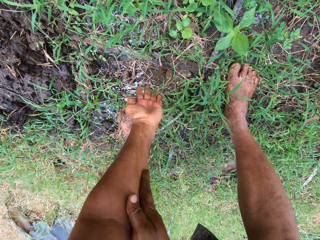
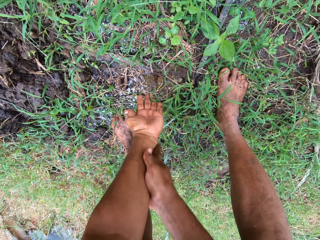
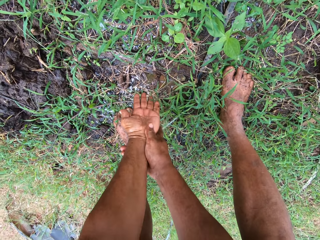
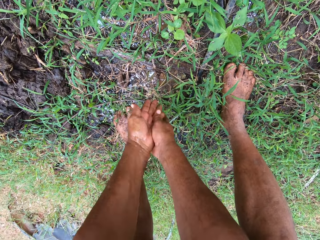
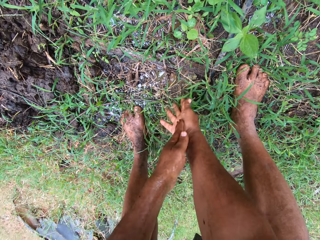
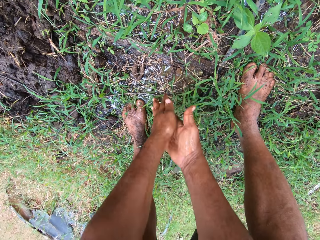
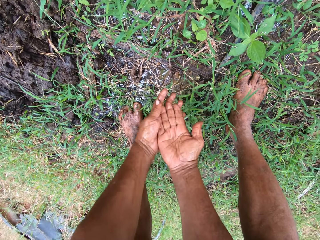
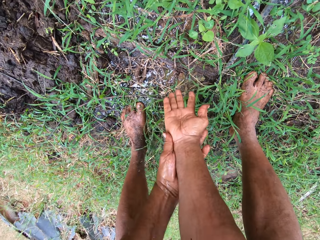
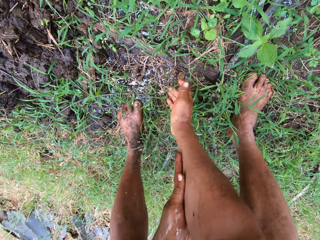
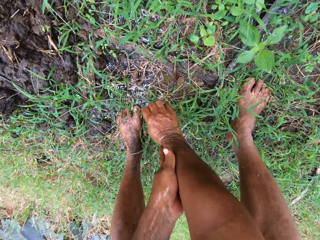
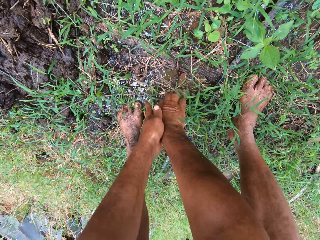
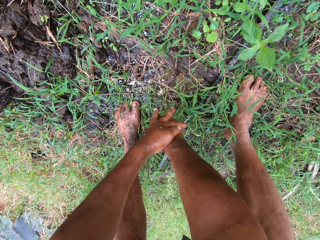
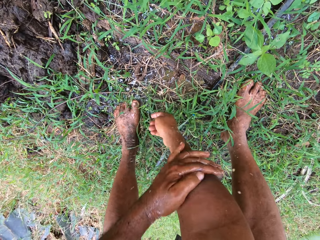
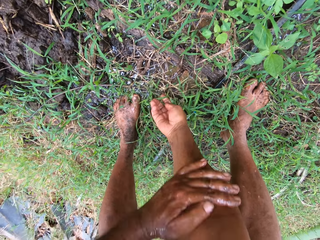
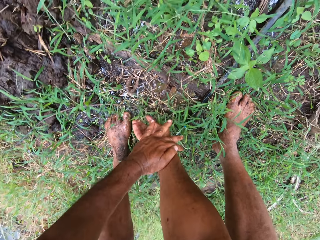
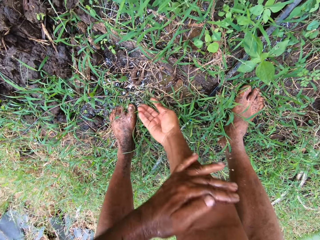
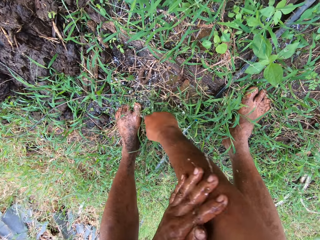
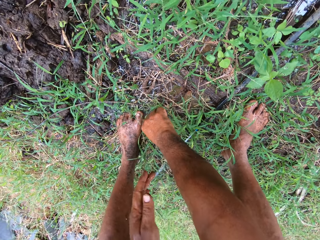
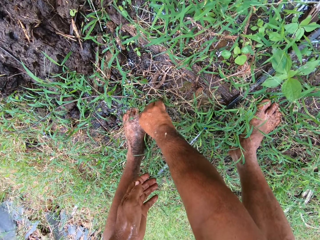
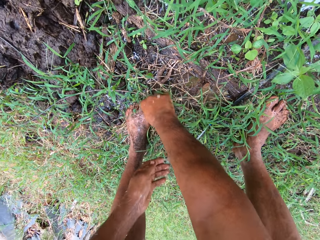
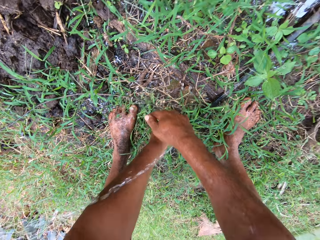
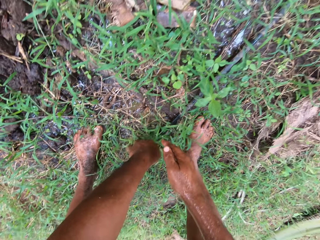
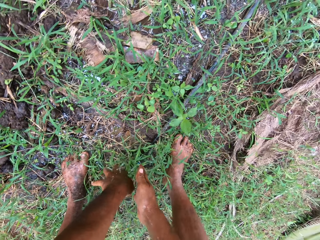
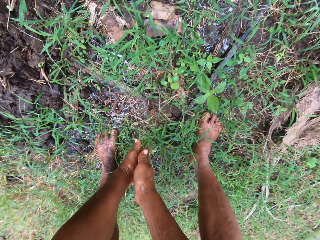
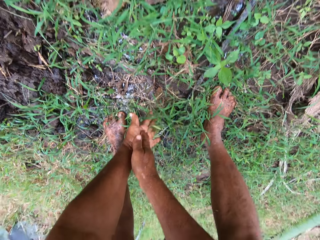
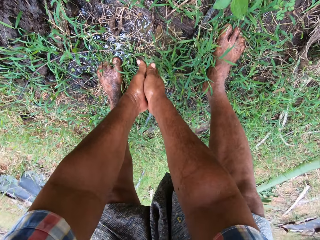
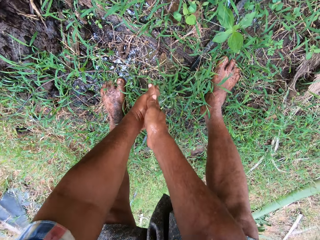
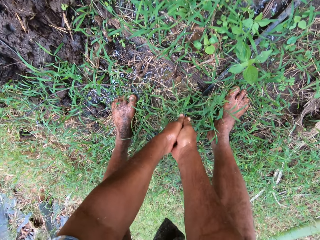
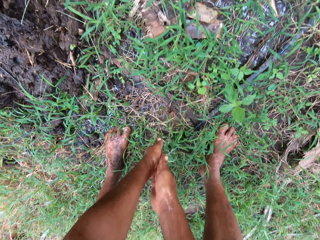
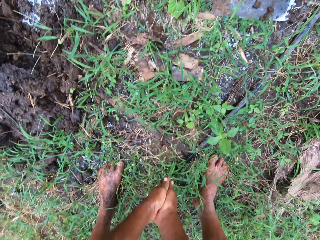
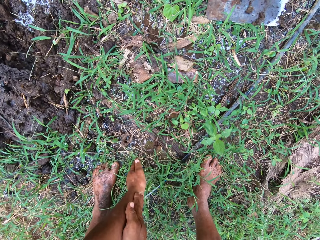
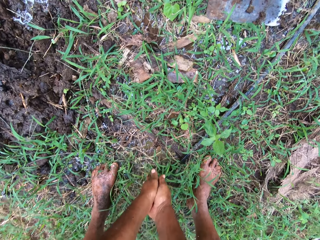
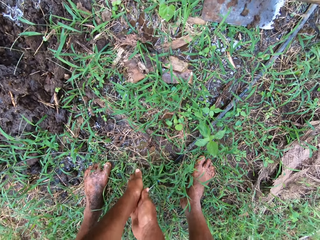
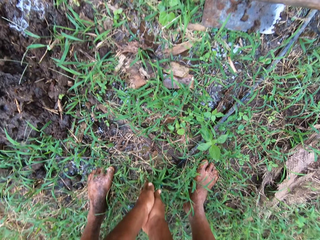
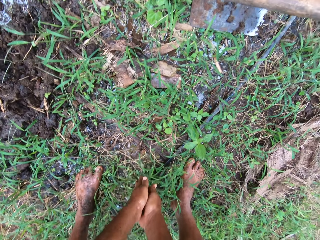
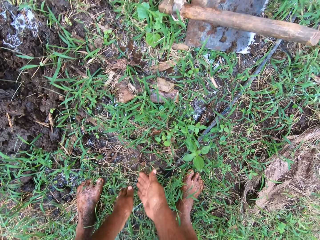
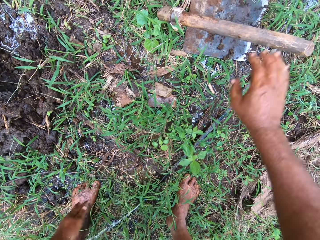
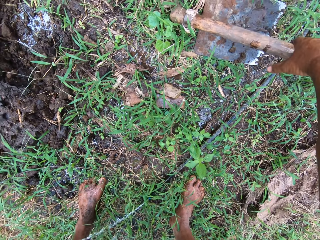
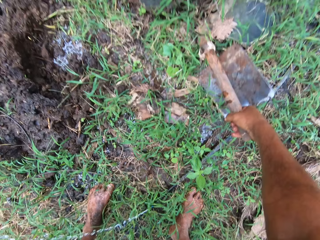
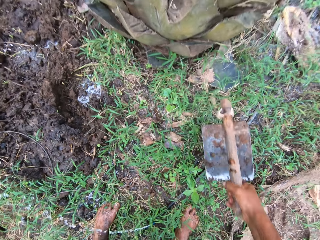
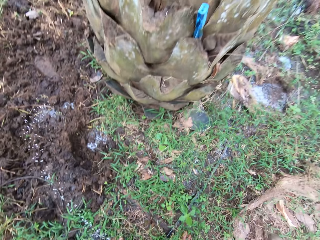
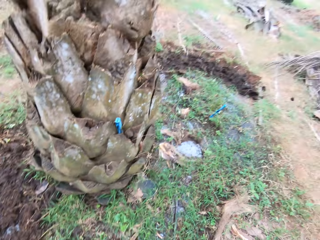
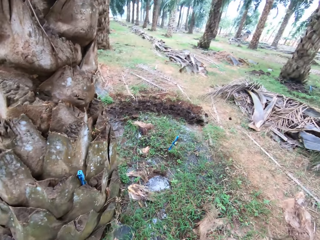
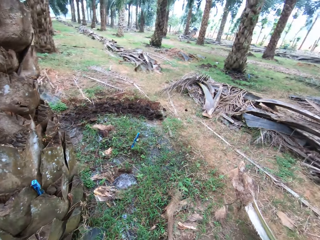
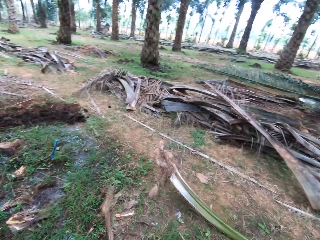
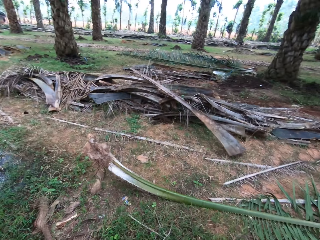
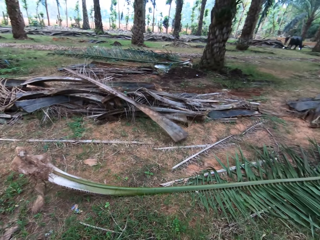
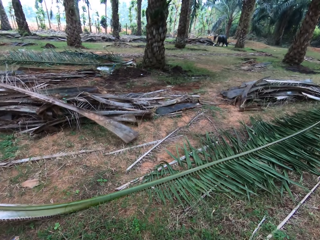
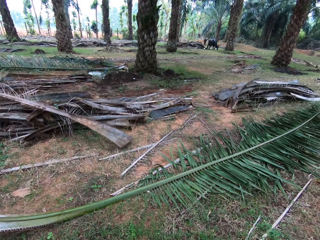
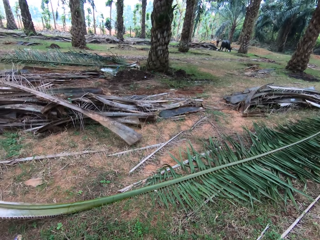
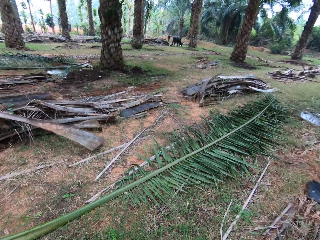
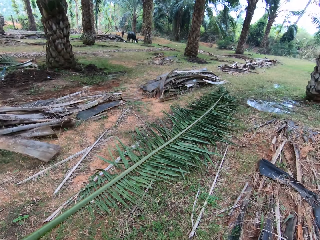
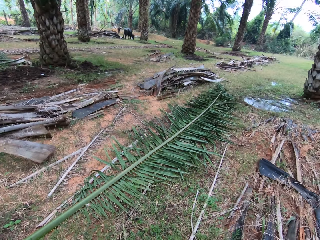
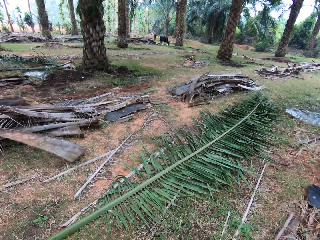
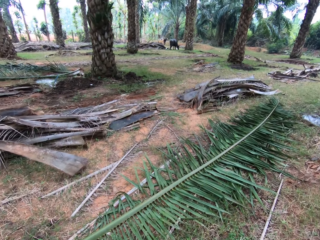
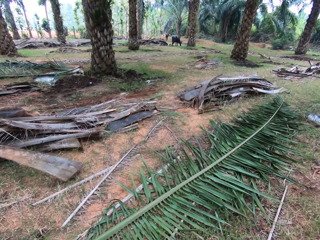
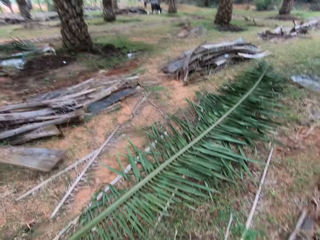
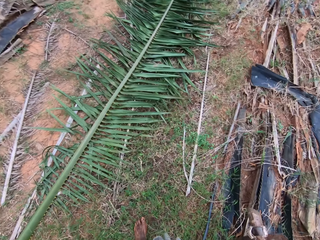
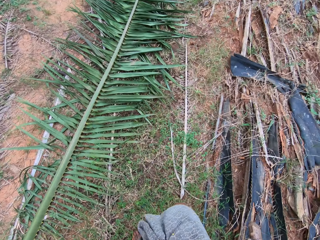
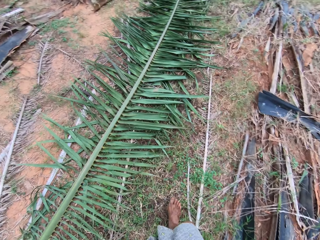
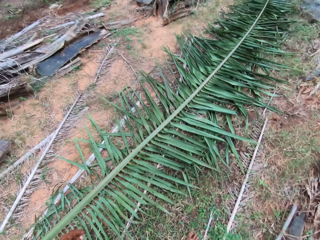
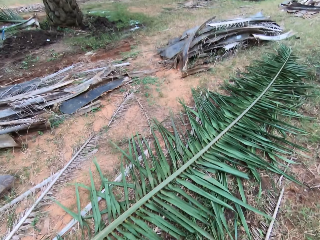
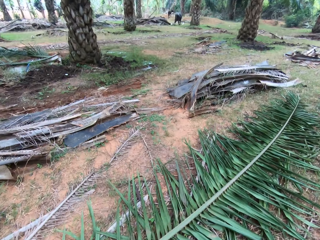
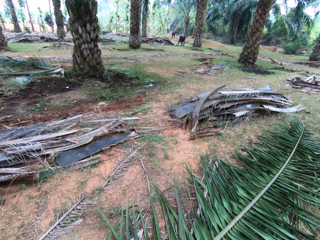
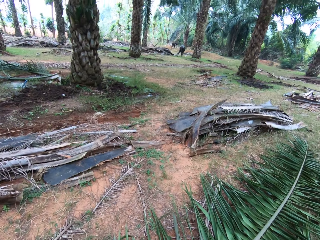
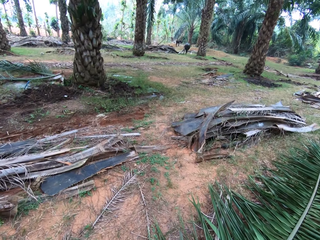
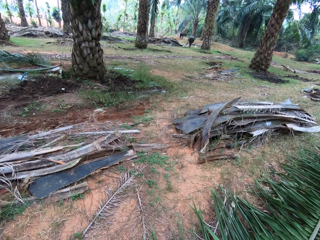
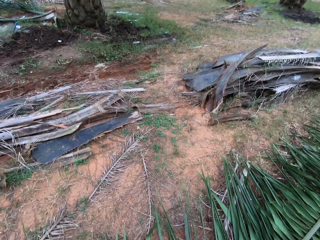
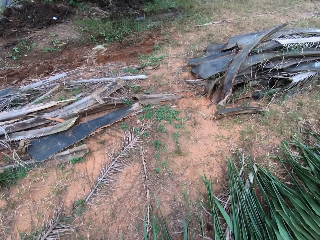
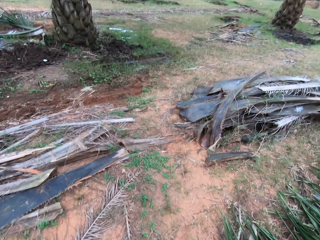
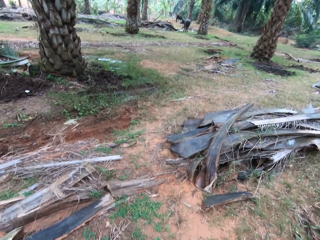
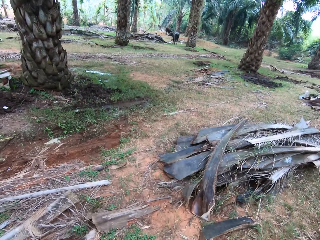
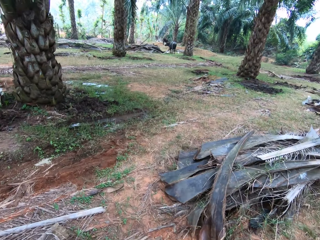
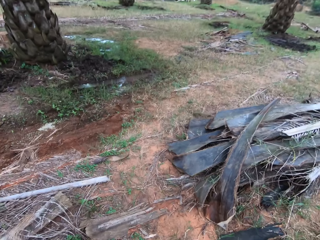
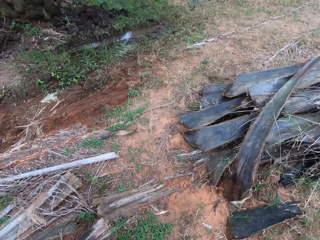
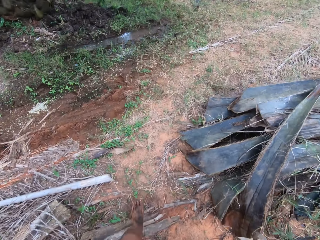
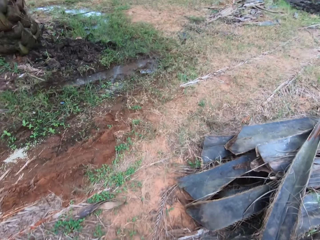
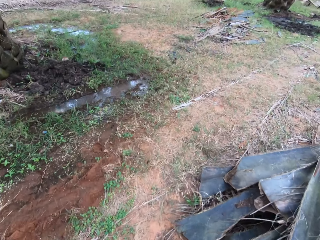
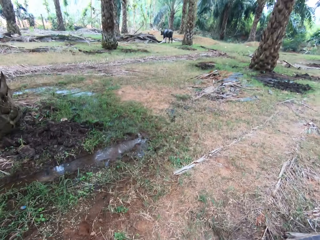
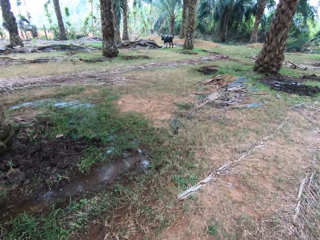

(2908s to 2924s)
The camera wearer picks up the hoe from the ground. They look around the garden. They walk around the garden.

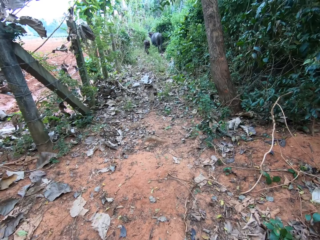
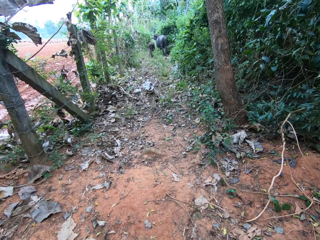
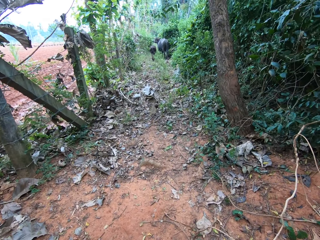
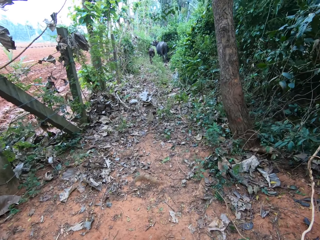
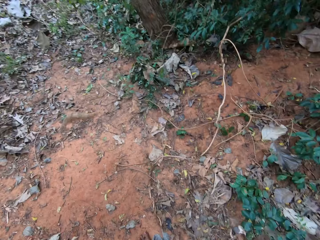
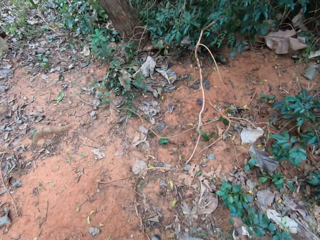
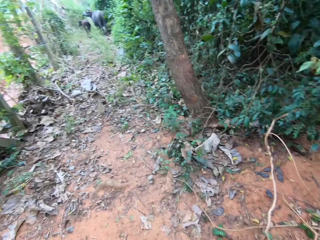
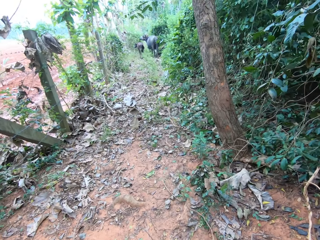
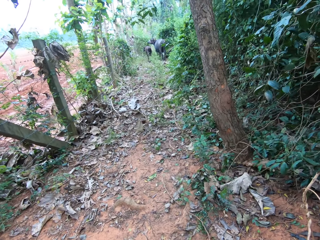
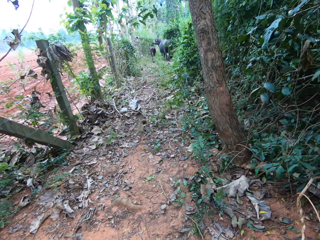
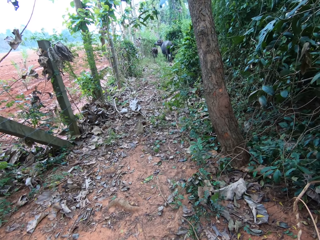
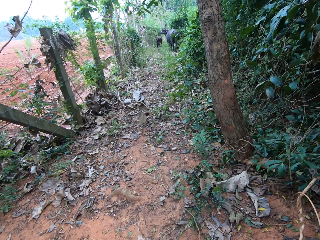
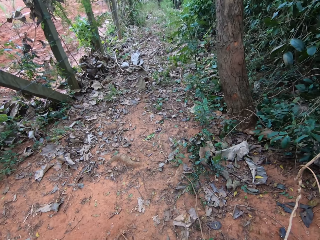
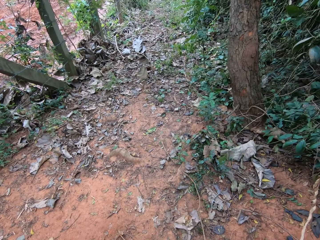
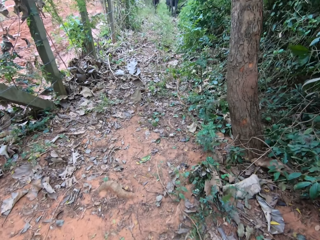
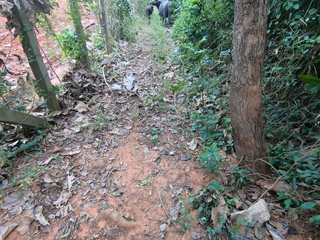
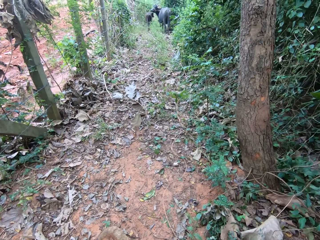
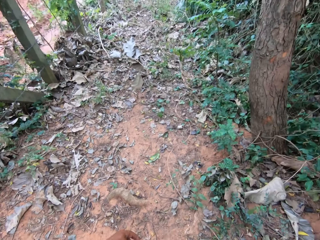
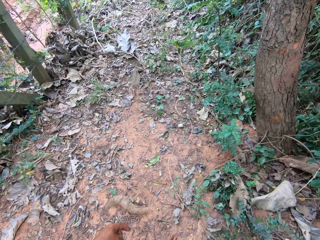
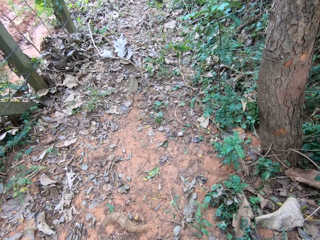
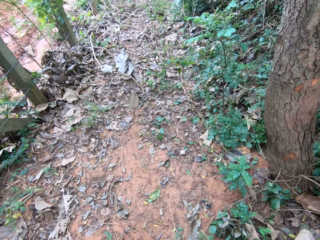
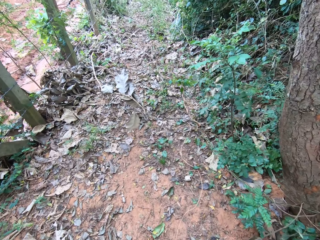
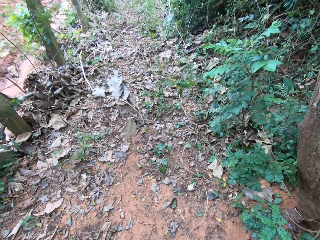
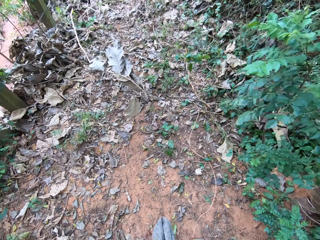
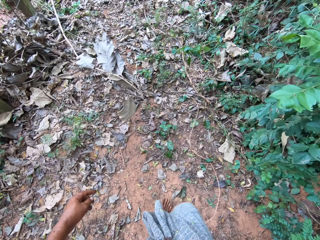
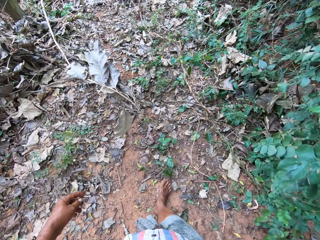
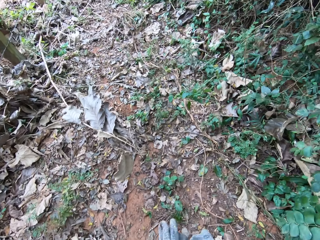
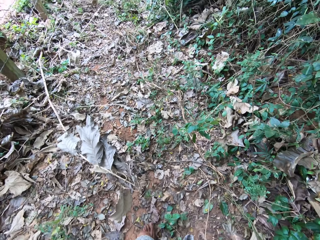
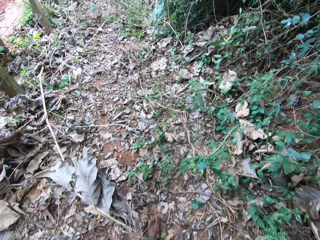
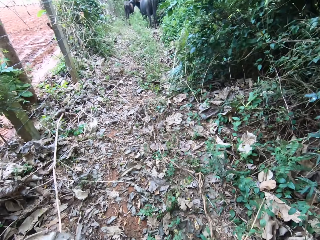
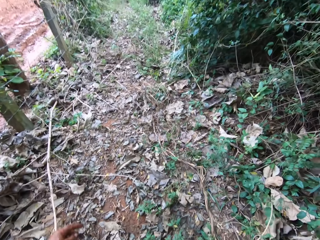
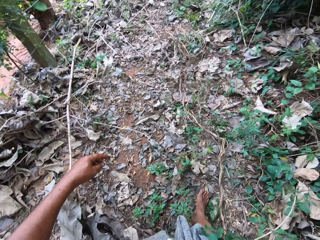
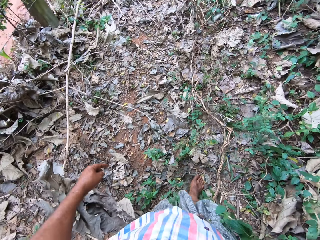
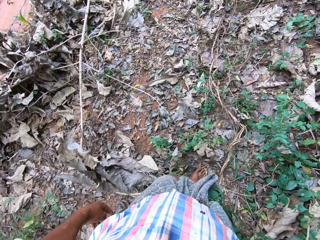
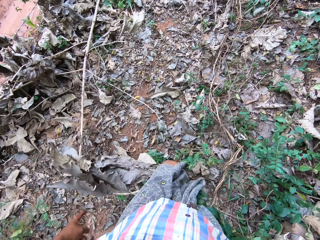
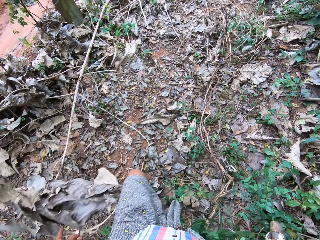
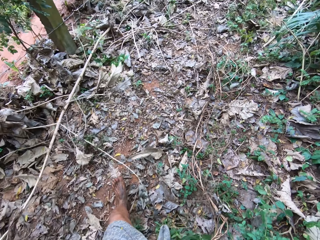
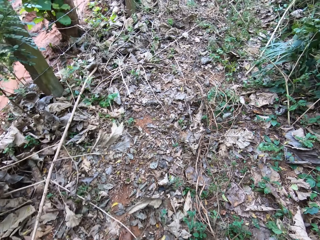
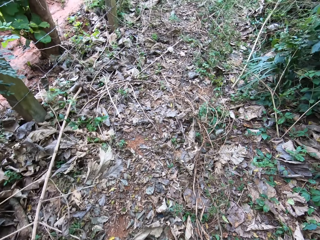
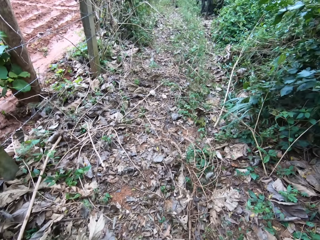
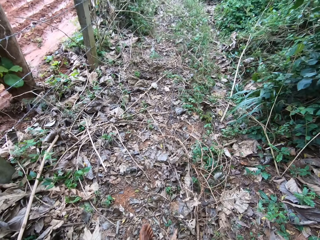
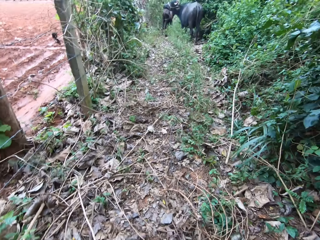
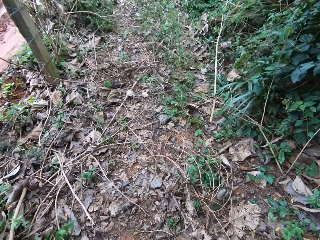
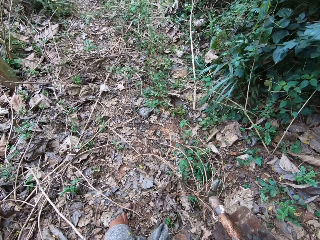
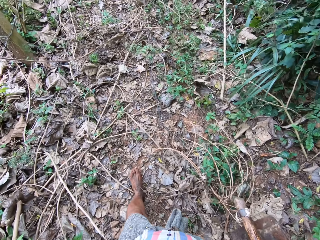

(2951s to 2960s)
The camera wearer stares at a cow. They walk around the garden. They stare down.
